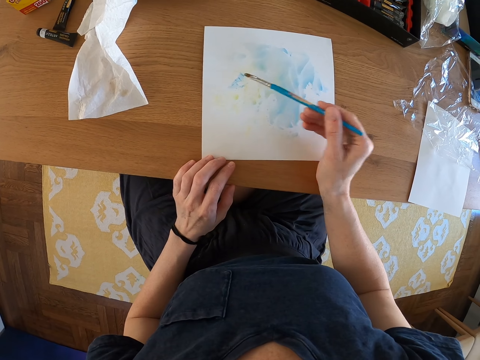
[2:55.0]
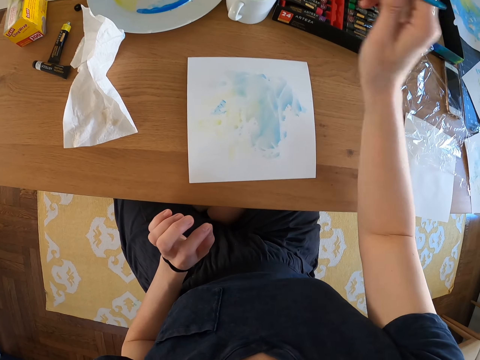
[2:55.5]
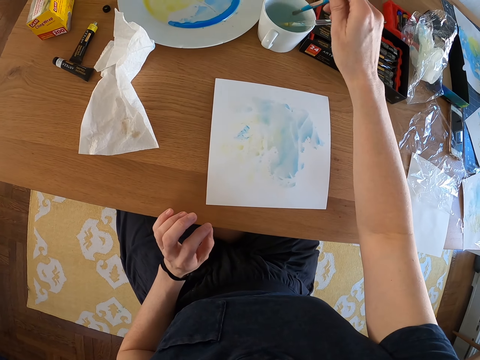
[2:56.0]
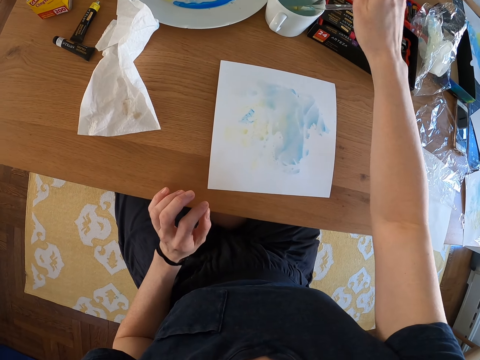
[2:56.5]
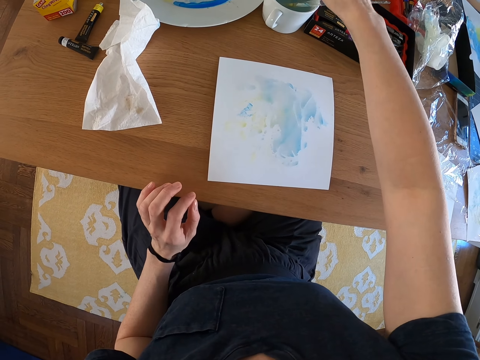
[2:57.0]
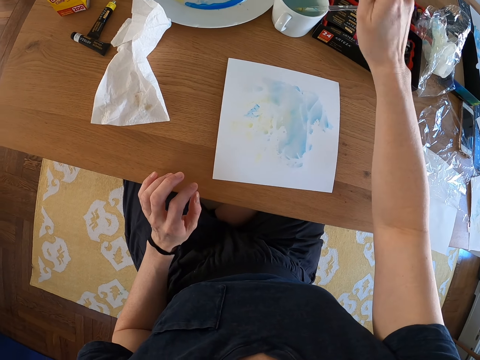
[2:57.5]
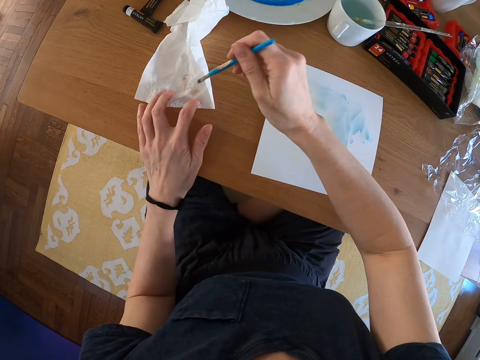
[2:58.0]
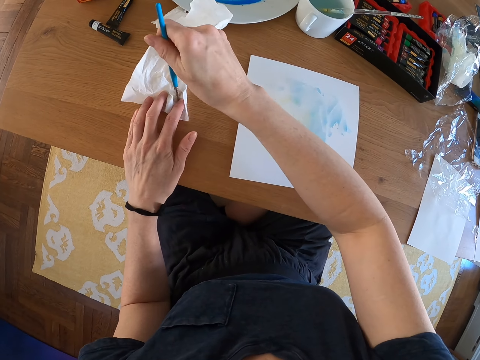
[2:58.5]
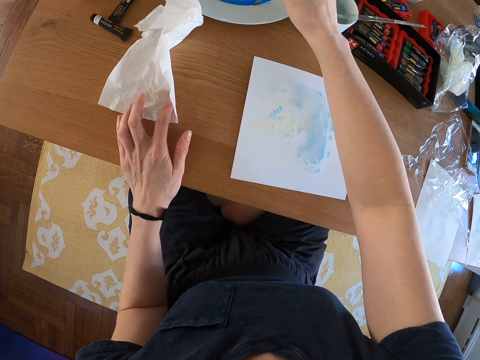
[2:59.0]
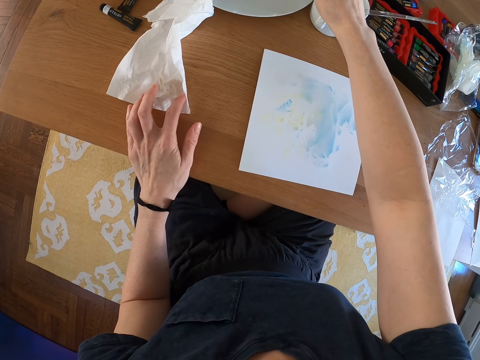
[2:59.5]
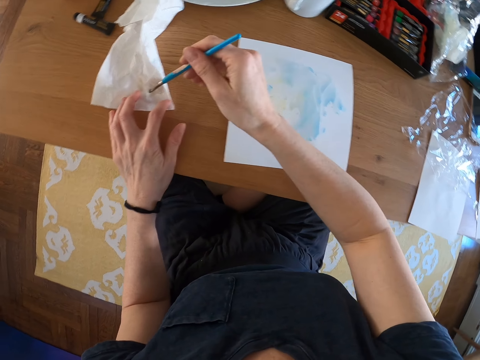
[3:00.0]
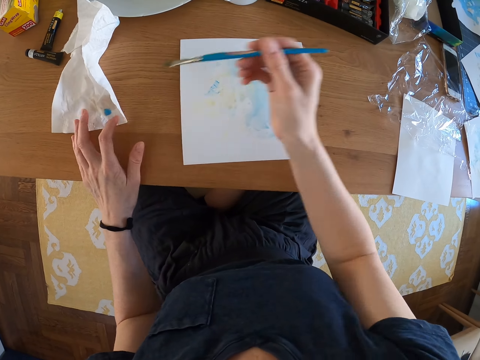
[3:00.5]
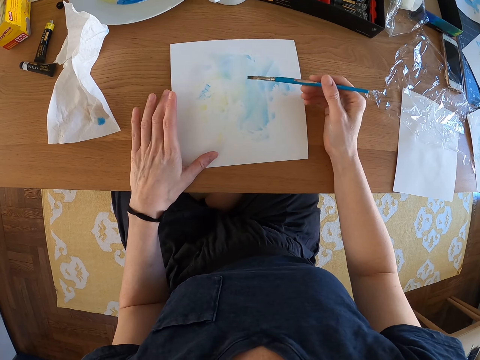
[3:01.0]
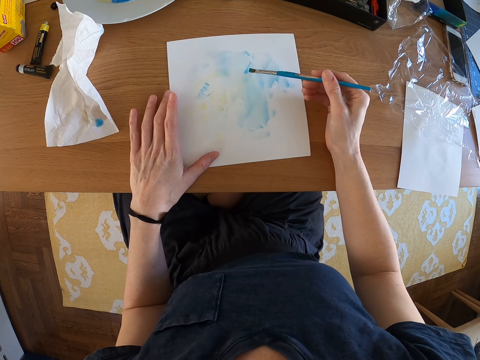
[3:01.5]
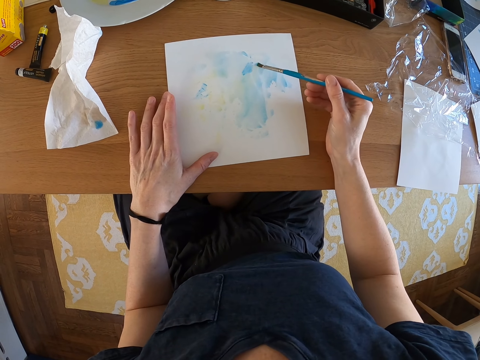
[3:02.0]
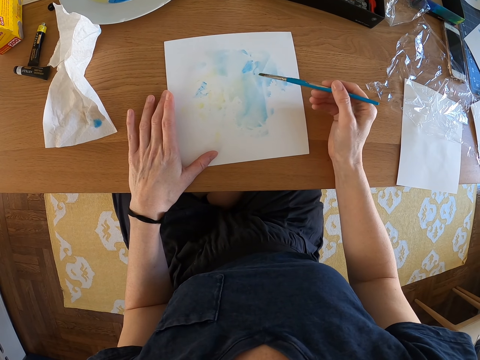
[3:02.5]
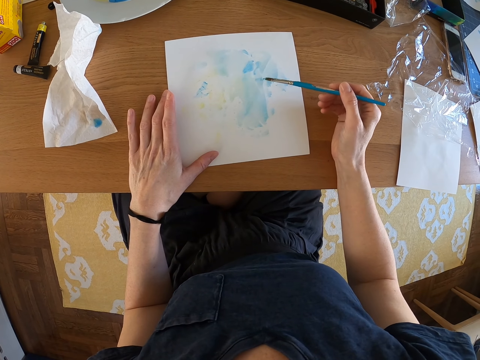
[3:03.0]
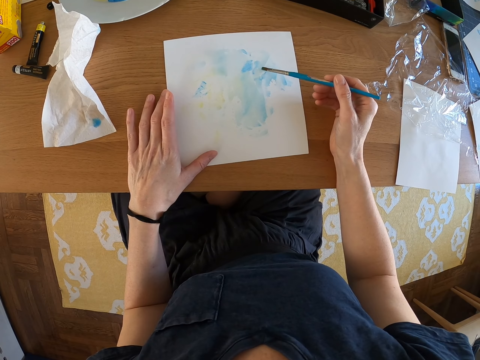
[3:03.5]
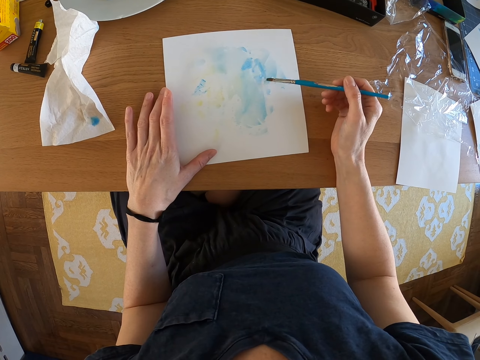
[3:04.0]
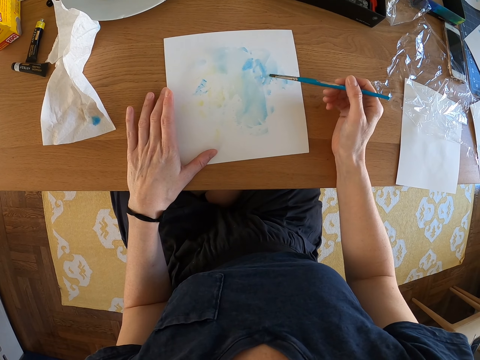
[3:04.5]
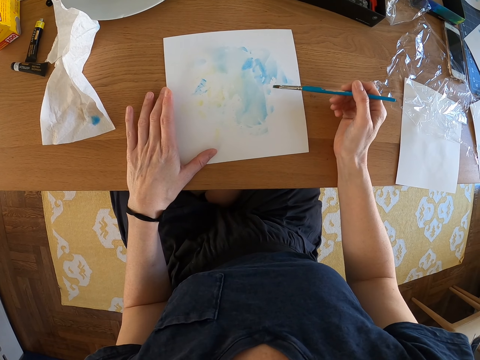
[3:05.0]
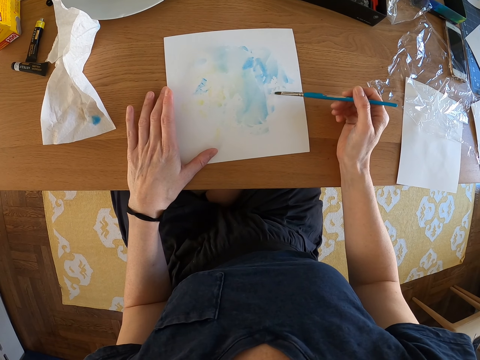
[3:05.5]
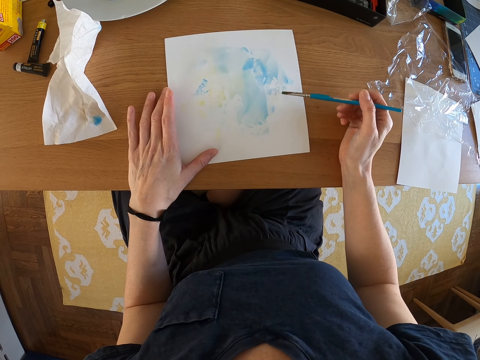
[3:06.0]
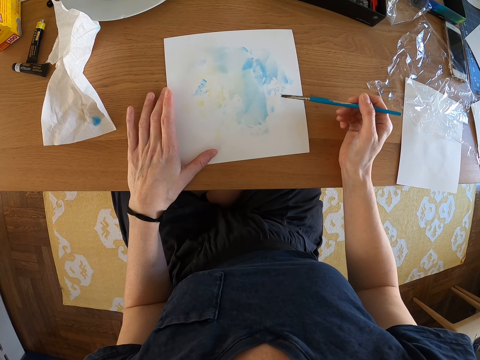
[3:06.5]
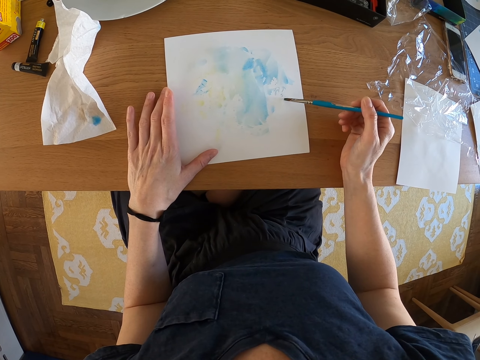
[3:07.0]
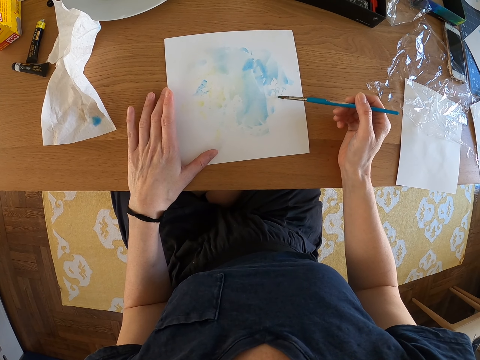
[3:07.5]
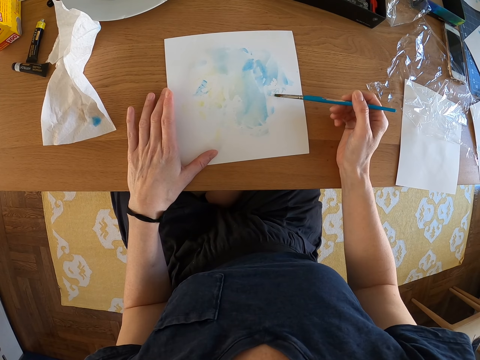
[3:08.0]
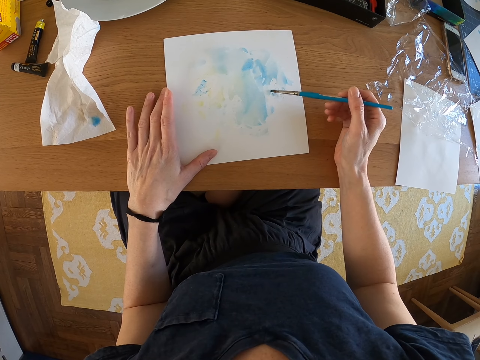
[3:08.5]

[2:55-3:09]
The camera wearer dips the brush in the water. They wipe the brush on the paper towel. They roll the brush on the paint. They wipe the brush on the paper towel. They paint on the paper.

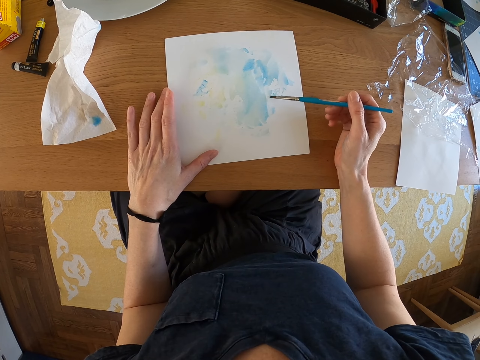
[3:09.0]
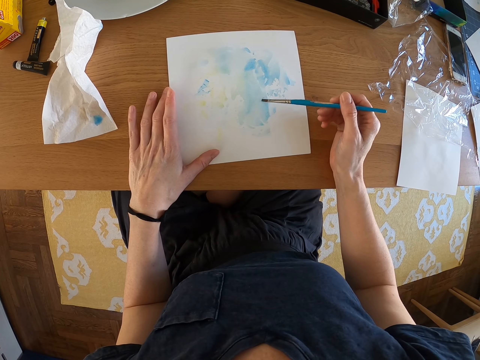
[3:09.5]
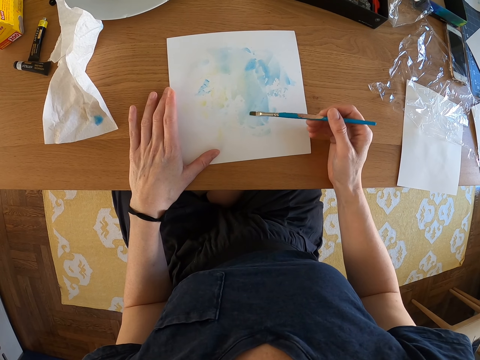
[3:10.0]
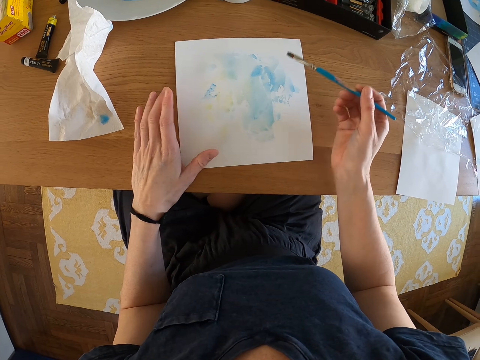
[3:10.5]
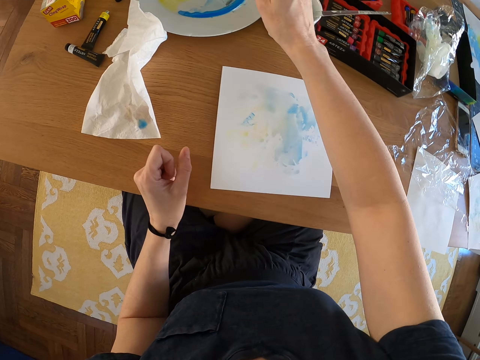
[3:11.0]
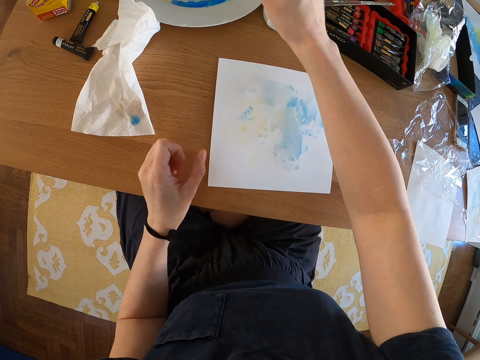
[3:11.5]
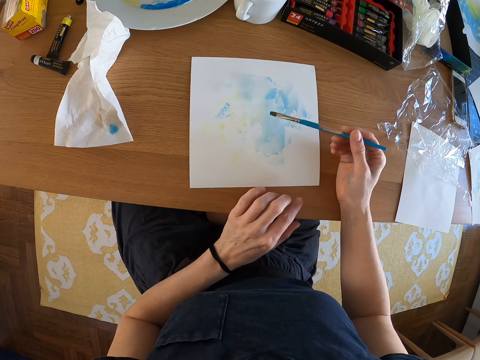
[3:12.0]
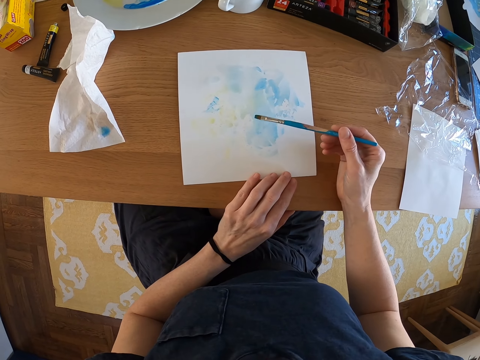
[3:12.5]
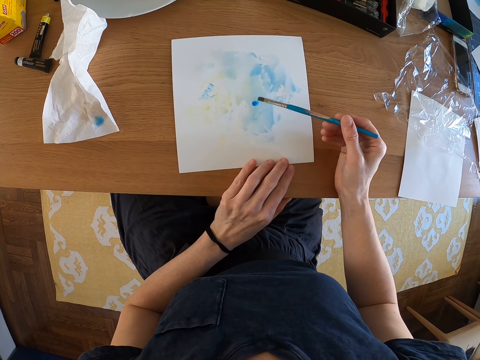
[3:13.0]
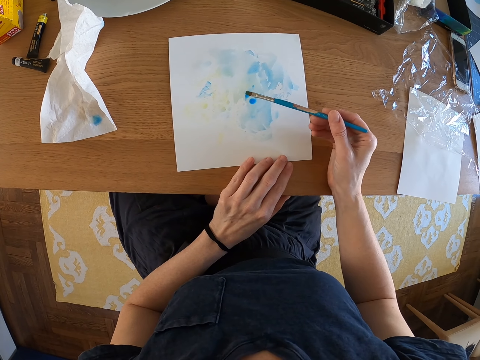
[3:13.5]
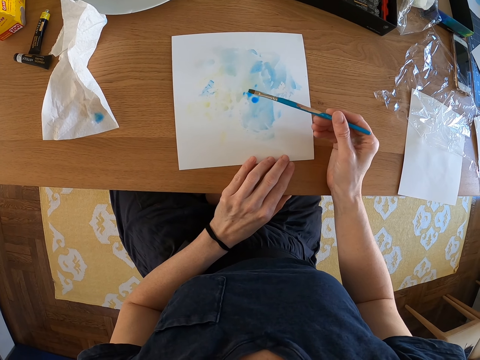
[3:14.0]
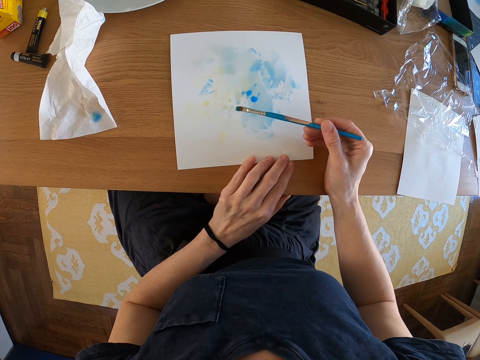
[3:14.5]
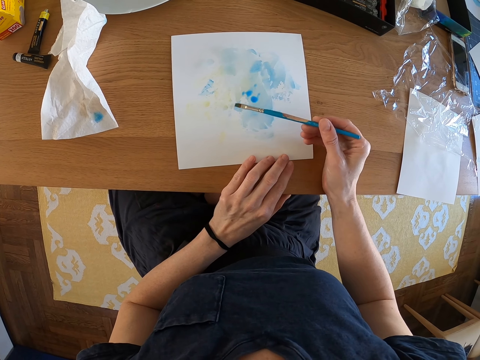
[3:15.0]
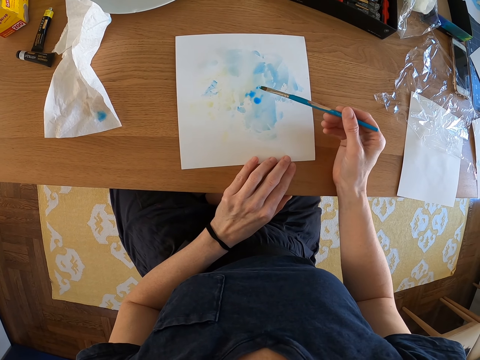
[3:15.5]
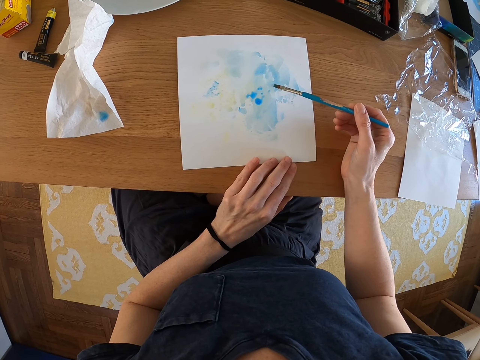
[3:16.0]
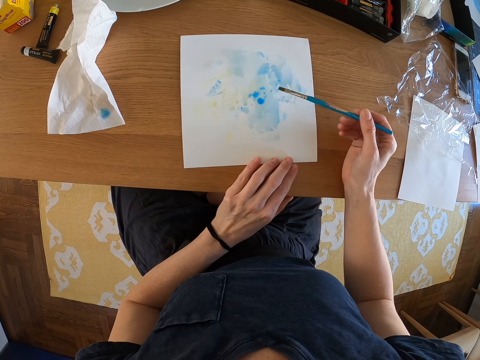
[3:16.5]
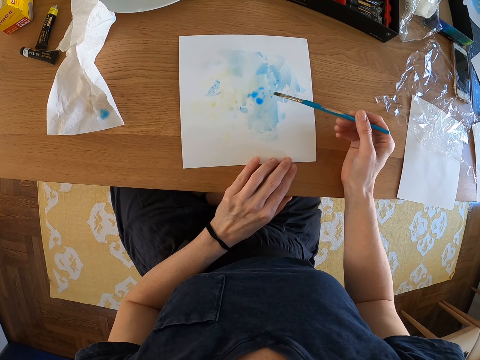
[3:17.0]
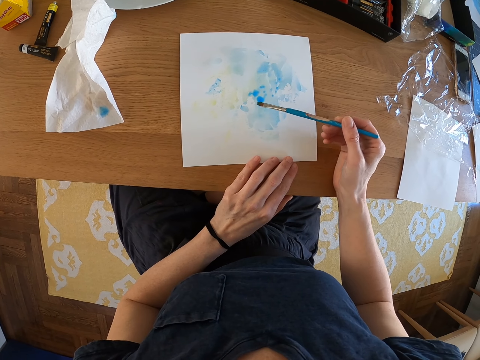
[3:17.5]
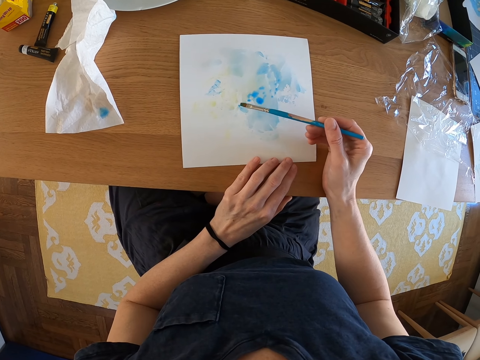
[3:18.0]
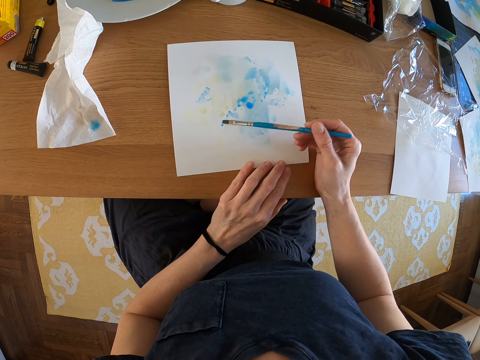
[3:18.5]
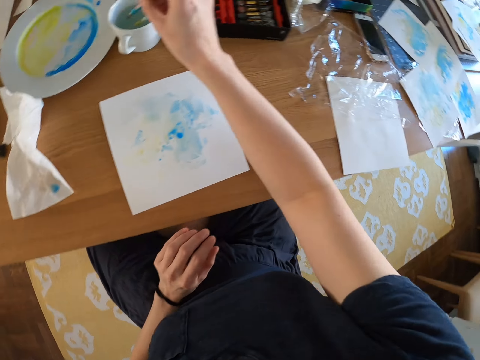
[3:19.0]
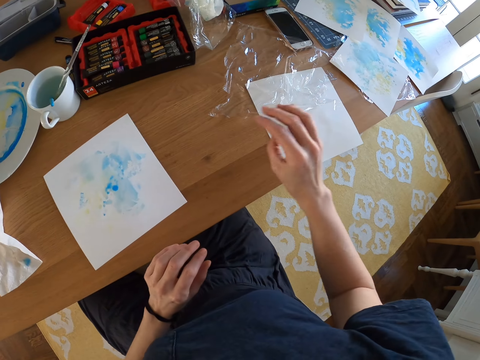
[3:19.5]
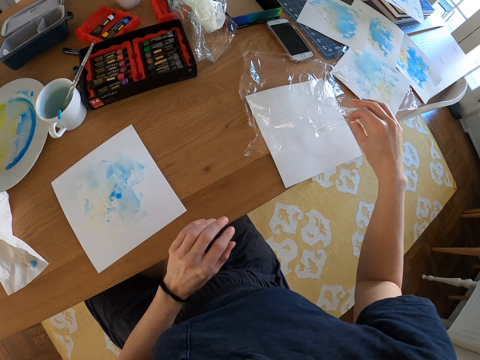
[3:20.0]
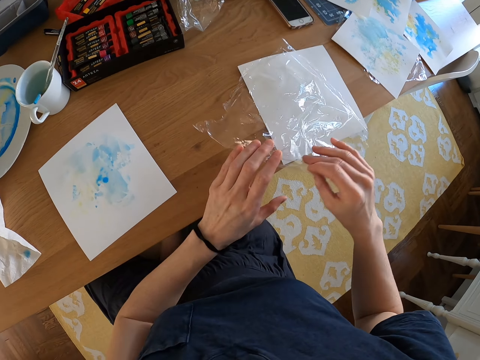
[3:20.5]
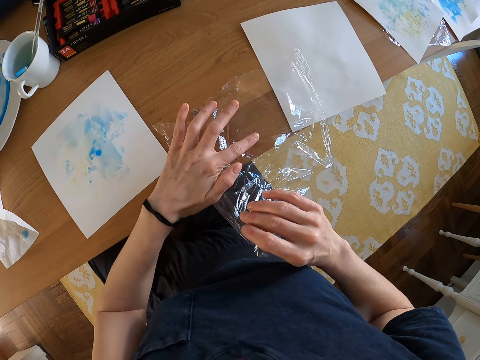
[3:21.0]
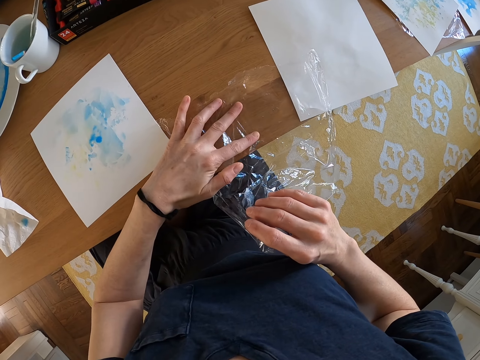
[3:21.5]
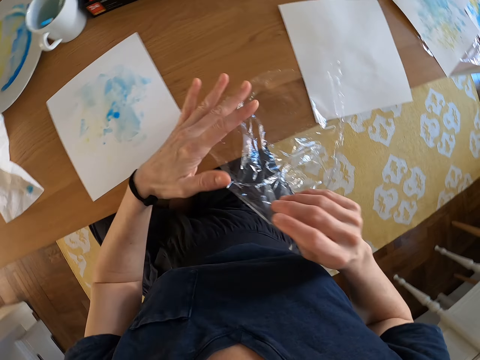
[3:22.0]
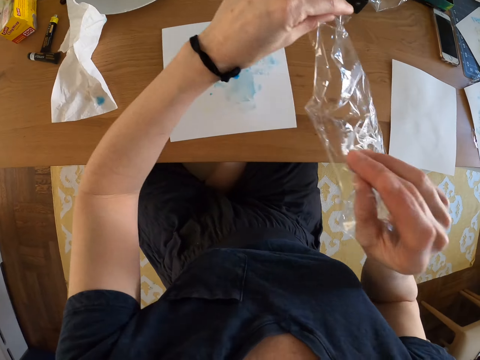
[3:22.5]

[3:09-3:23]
The camera wearer rolls the brush on the paint. They paint on the paper. They dip the brush in the water in the cup. They pick up the polythene paper.
